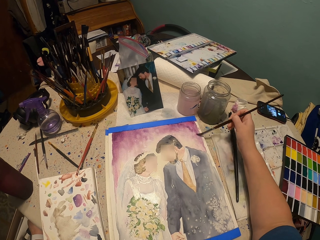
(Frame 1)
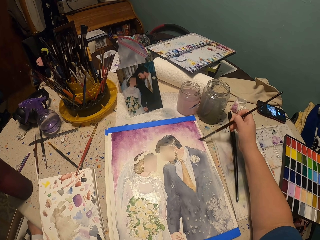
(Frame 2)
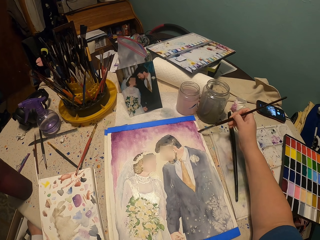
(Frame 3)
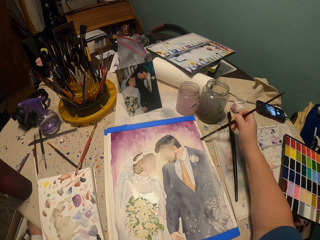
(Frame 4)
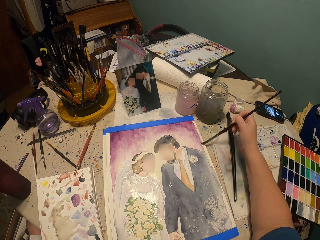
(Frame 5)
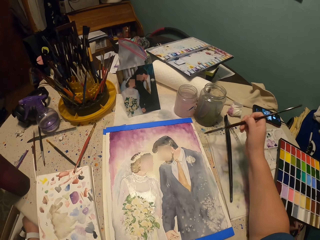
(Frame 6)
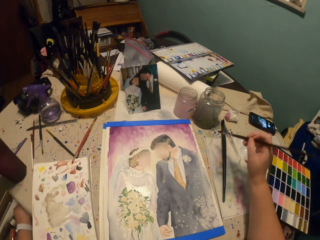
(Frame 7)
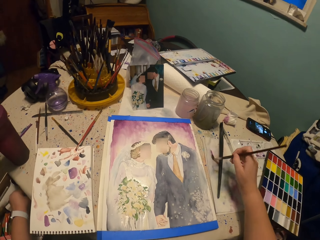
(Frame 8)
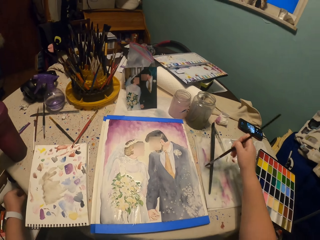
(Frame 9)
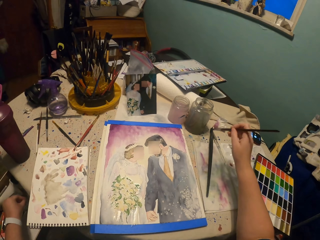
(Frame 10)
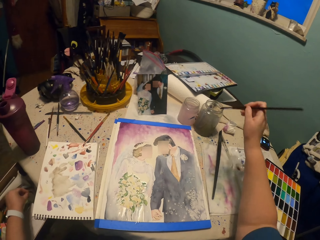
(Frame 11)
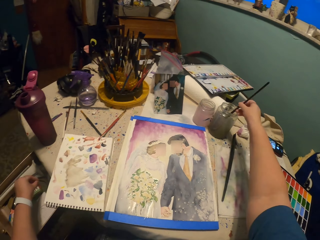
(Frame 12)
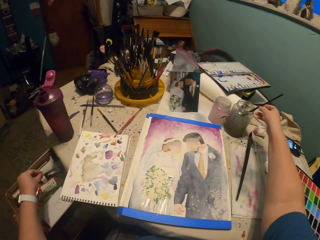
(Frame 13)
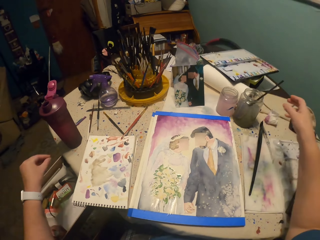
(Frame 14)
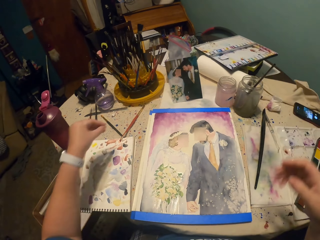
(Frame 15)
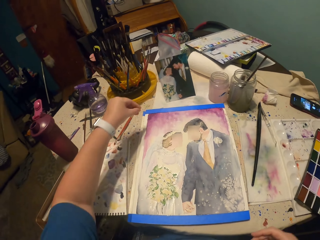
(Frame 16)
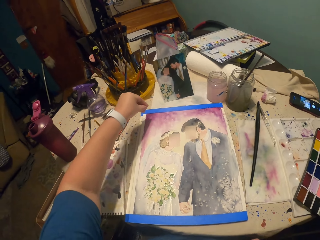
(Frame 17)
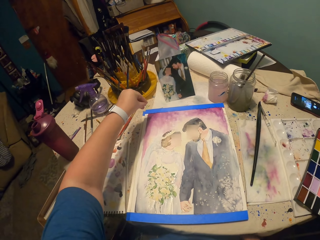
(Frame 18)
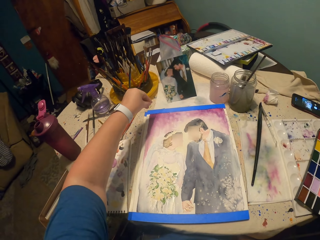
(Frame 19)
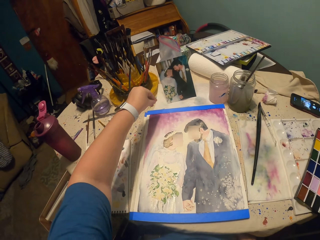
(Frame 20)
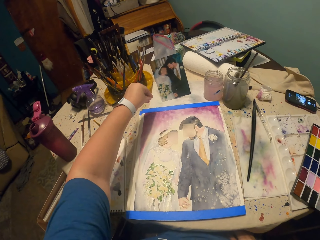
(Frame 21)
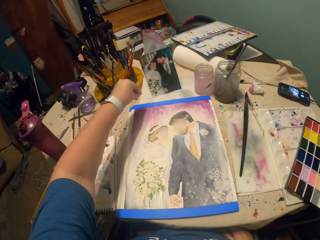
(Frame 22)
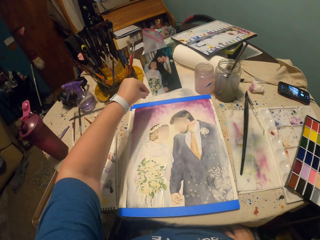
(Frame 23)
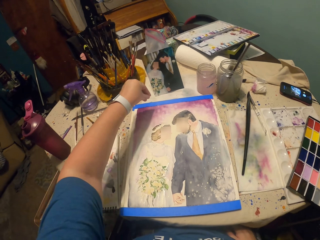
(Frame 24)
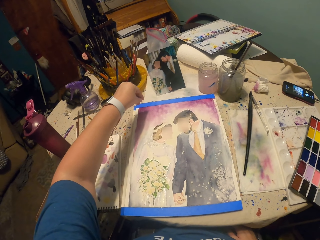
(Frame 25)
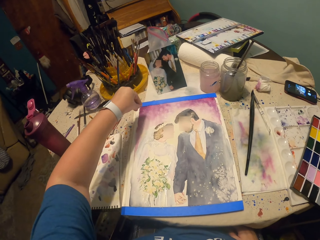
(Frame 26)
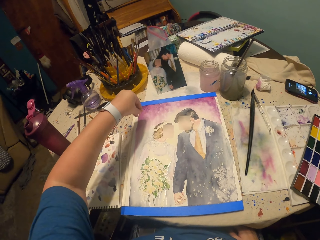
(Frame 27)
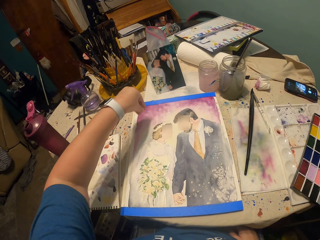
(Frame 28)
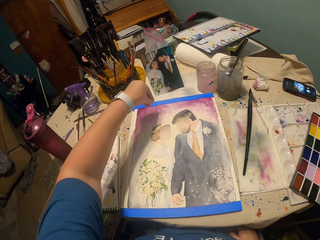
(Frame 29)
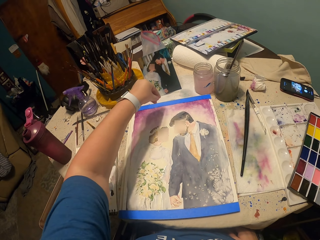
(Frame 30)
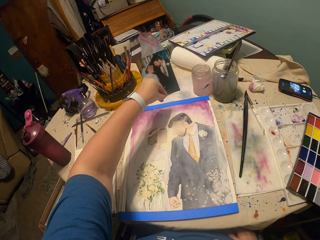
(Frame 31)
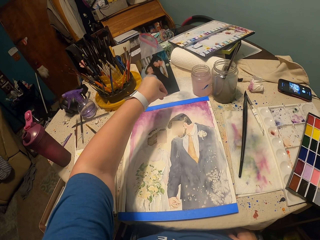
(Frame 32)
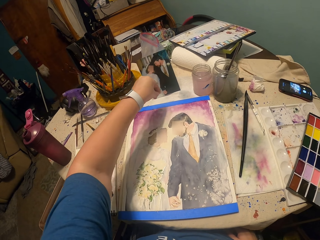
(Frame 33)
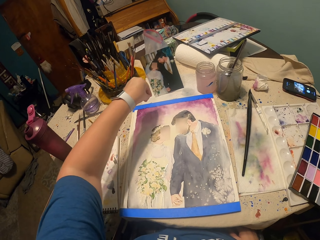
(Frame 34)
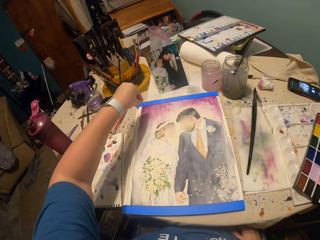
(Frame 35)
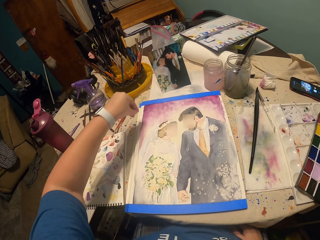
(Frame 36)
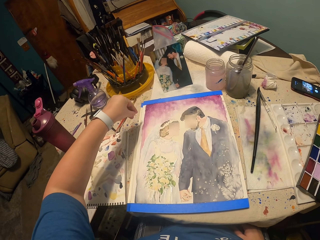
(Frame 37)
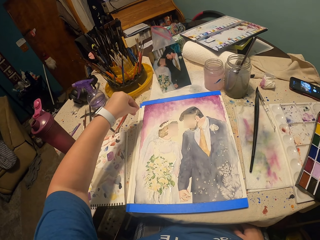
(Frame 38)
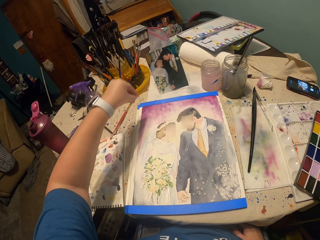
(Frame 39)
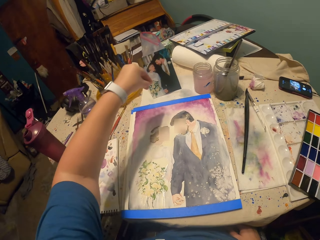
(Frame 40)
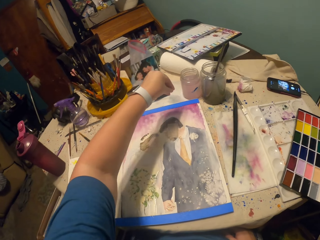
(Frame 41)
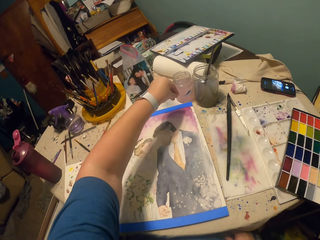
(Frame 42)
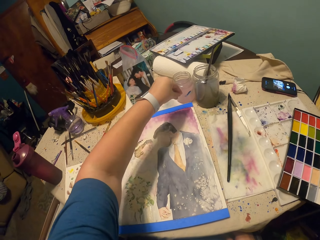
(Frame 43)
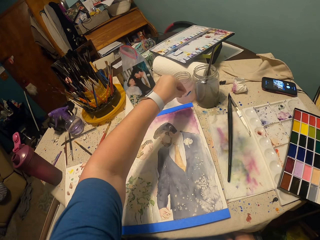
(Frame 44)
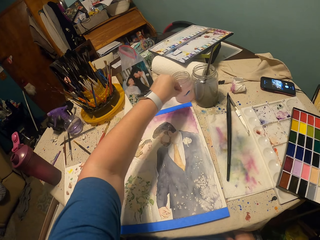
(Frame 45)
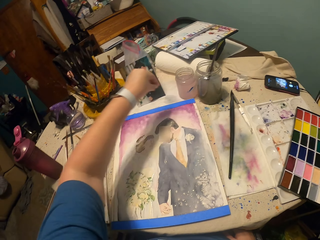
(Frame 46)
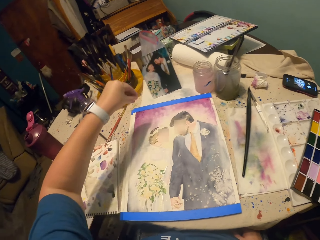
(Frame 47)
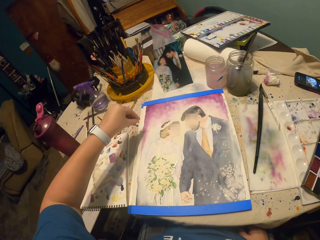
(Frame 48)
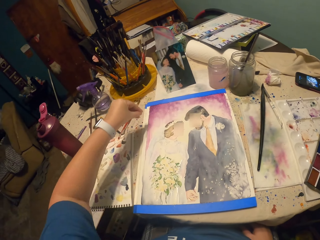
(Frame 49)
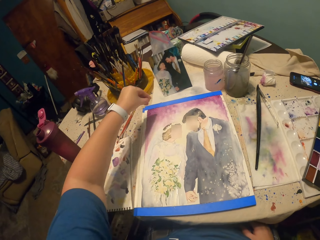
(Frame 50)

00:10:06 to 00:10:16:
The camera wearer taps a side. They dip the paint brush in water. They sprinkle something on the painting.

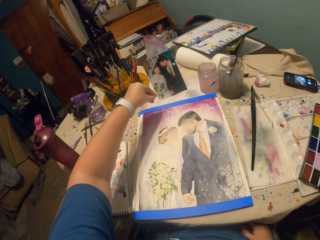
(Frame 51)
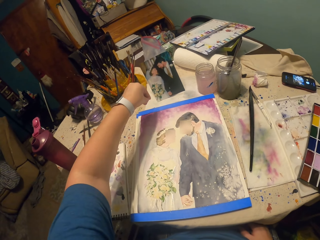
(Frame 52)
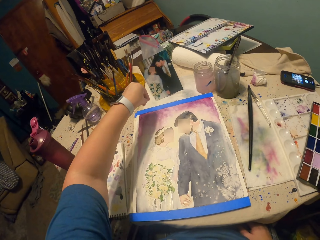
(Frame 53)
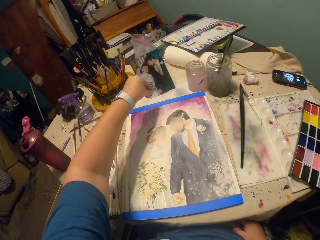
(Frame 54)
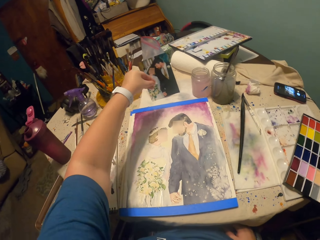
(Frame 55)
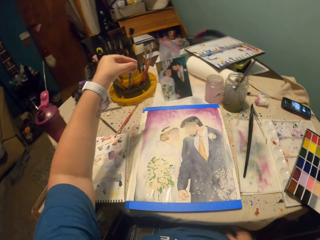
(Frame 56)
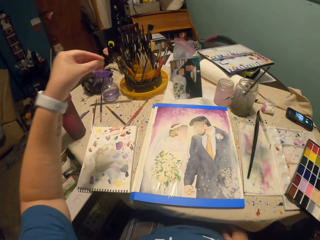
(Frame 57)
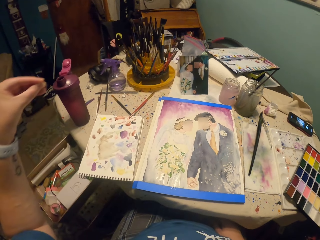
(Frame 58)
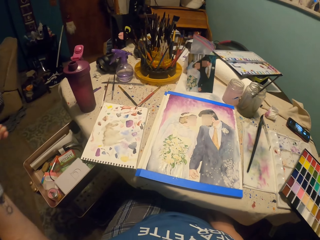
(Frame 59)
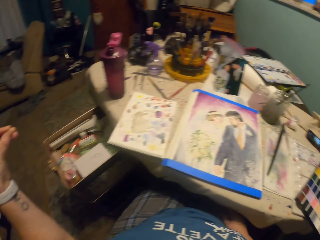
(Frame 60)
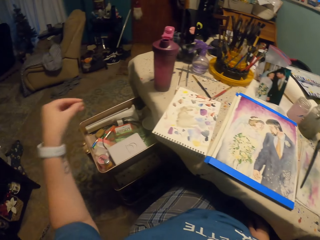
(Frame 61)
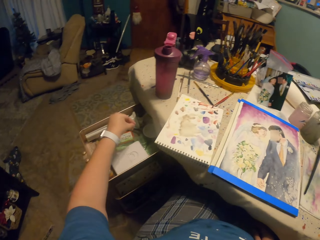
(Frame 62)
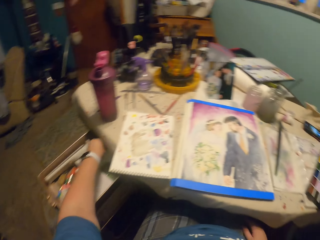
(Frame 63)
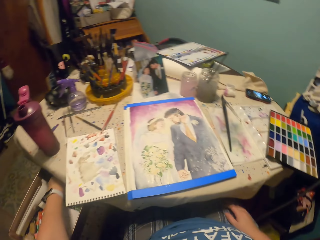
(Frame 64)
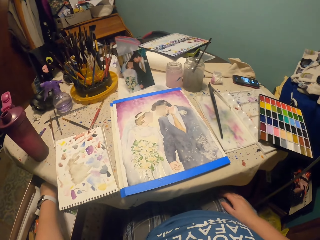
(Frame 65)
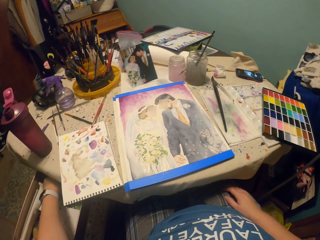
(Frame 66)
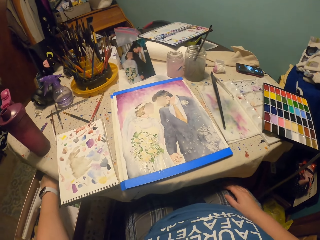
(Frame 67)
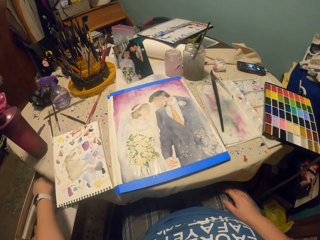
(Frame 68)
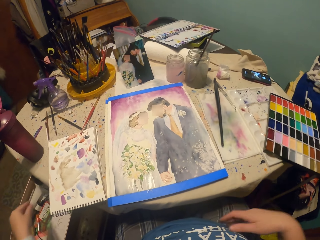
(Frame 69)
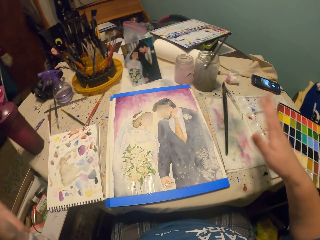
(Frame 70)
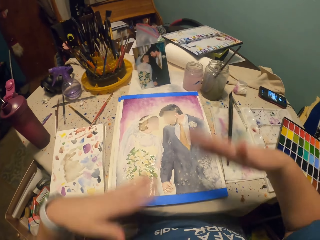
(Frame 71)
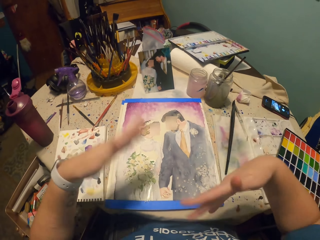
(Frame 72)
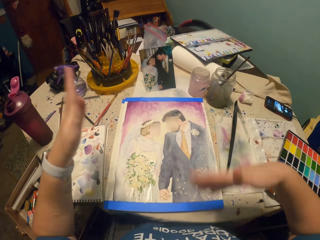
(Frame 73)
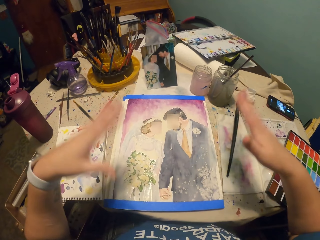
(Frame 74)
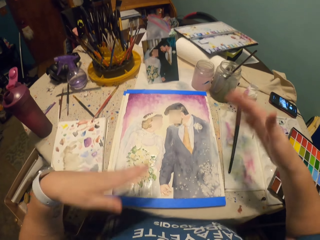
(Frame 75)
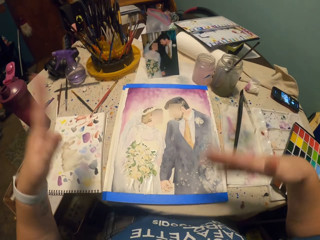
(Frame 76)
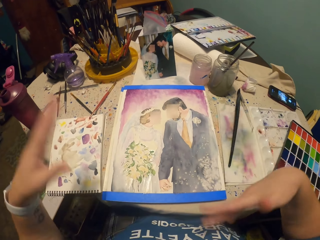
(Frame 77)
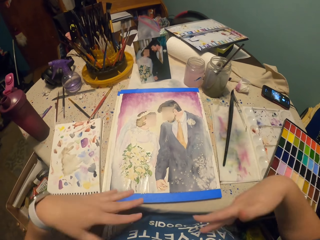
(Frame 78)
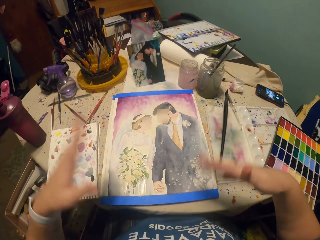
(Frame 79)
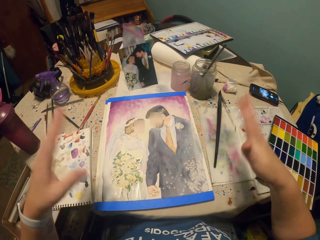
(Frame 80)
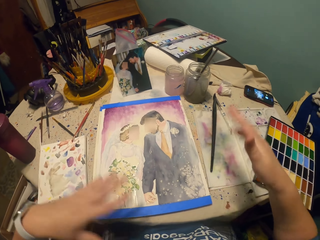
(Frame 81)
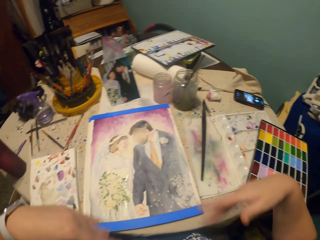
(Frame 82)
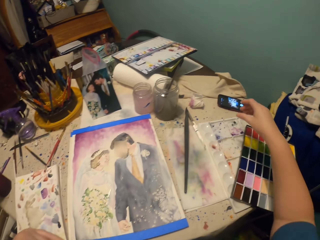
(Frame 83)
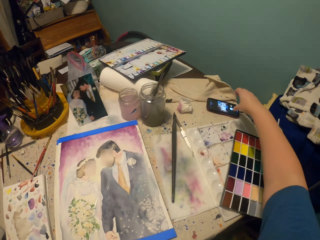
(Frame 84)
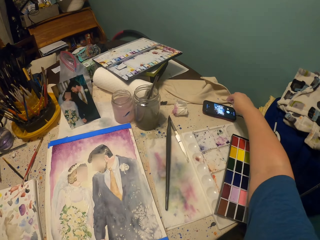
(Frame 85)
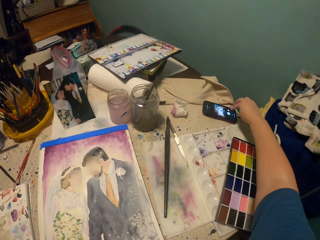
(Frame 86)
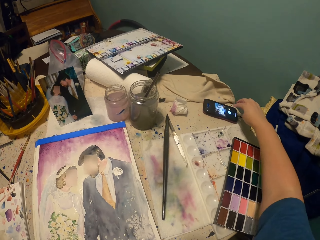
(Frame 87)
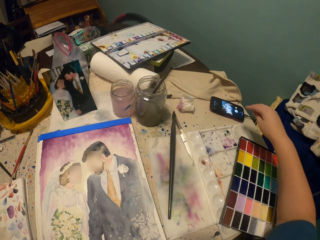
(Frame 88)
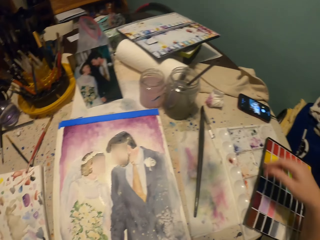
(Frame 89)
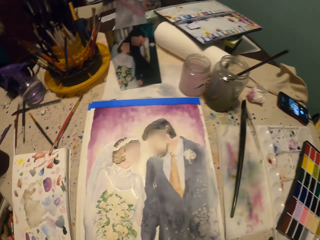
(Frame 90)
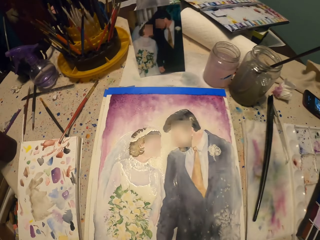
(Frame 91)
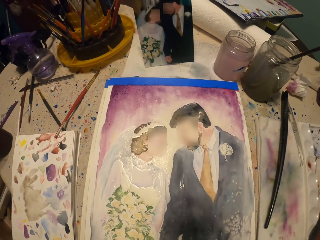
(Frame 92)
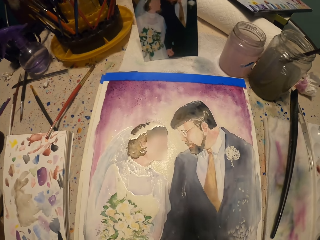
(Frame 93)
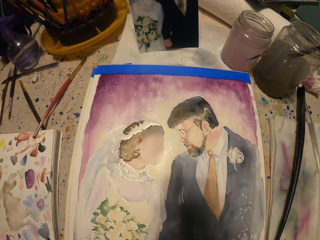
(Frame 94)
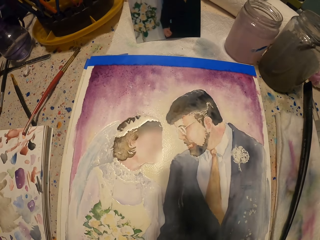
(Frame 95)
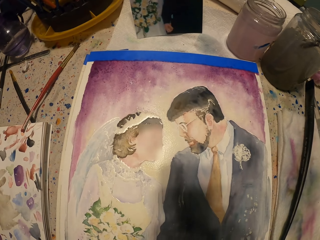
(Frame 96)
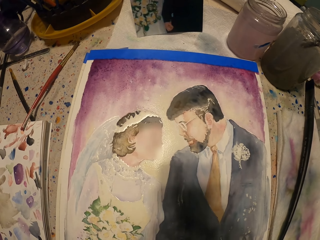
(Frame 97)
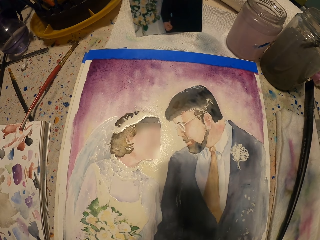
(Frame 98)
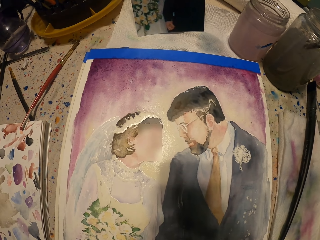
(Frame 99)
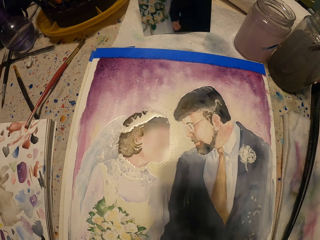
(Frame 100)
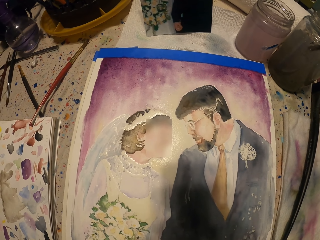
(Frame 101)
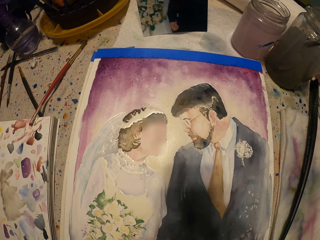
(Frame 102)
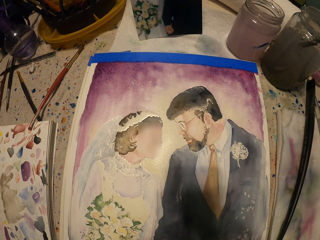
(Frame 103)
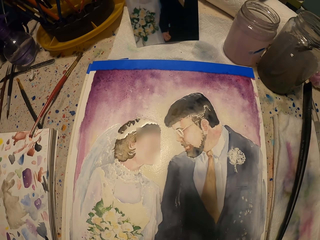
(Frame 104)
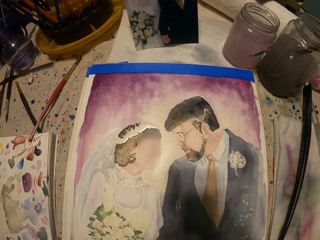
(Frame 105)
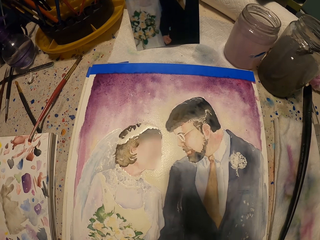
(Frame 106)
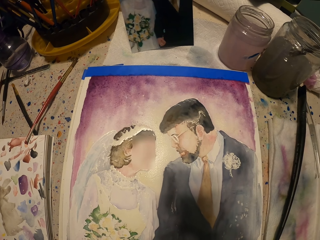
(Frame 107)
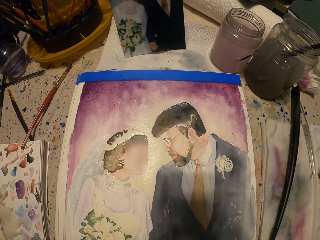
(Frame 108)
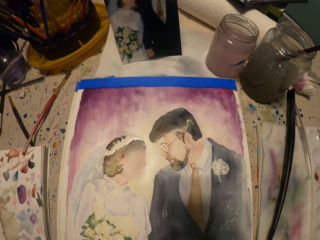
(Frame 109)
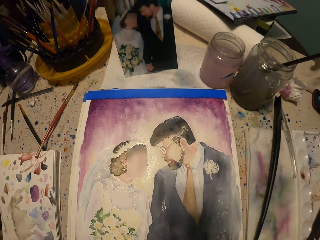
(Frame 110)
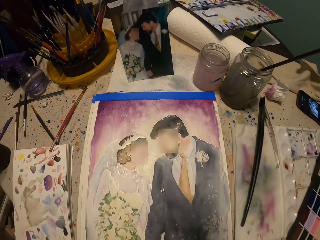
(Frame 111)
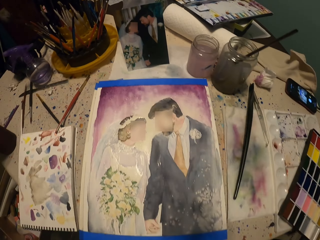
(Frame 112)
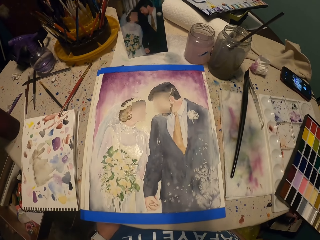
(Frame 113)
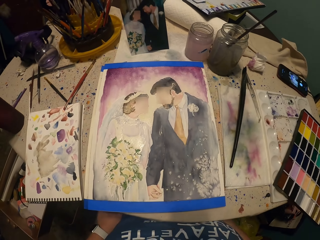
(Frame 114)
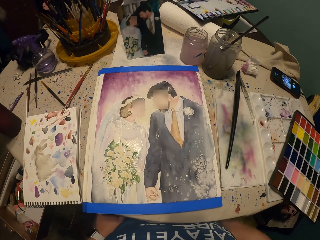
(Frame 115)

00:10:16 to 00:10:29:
The camera wearer returns something in the drawer. They sway hands on the painting. They touch on the phone. They move a hand away from the phone. They look around.
